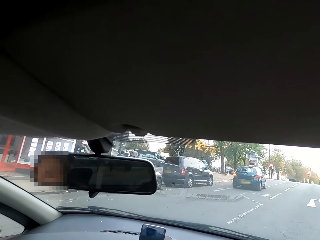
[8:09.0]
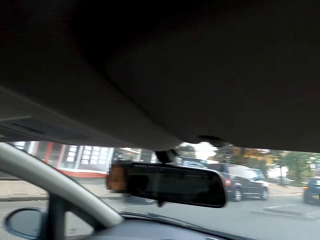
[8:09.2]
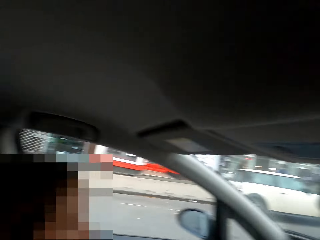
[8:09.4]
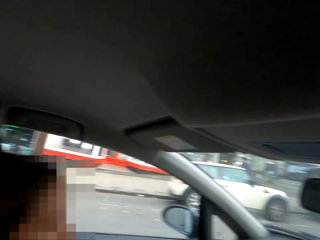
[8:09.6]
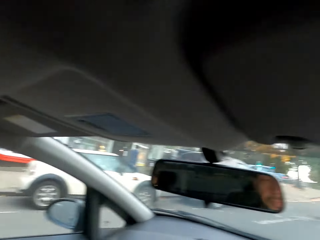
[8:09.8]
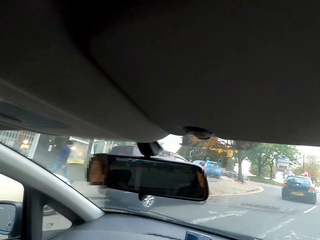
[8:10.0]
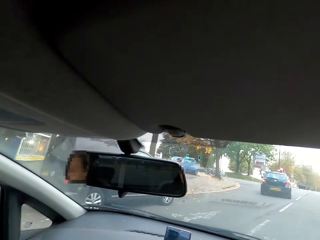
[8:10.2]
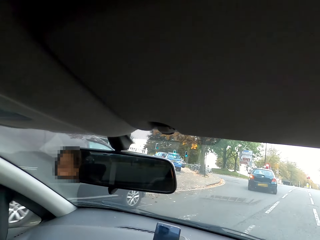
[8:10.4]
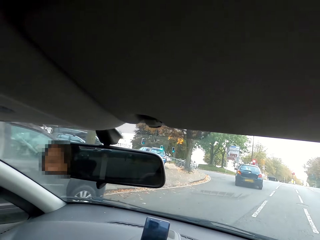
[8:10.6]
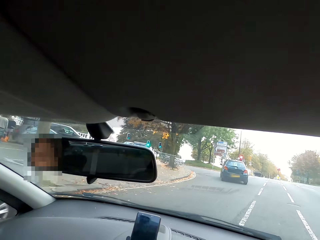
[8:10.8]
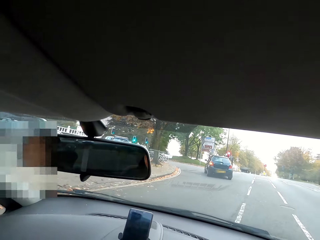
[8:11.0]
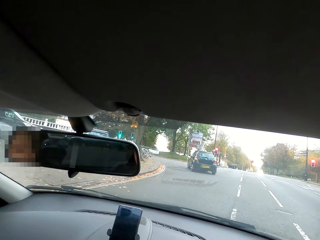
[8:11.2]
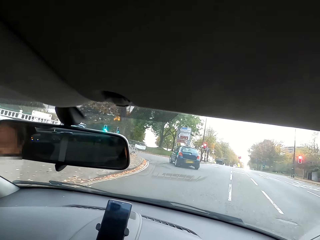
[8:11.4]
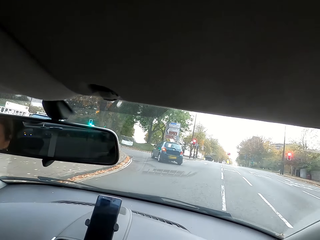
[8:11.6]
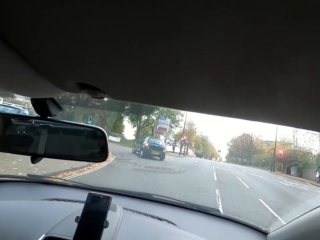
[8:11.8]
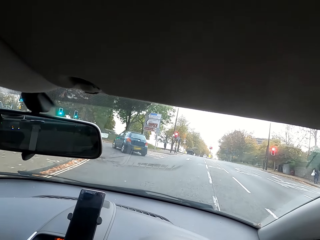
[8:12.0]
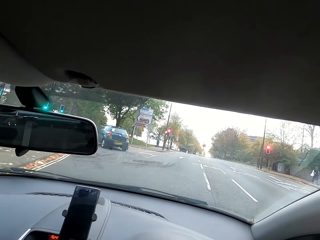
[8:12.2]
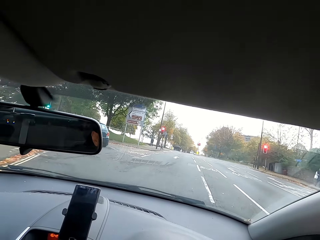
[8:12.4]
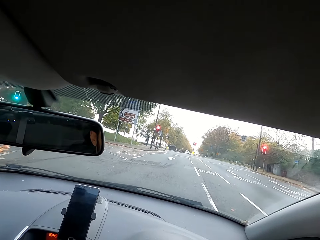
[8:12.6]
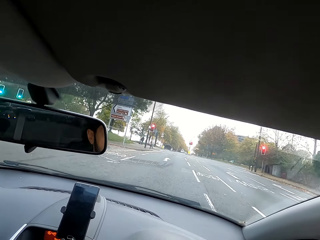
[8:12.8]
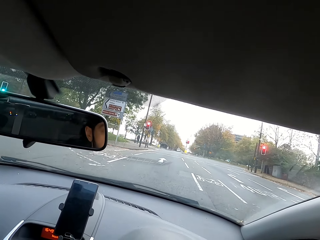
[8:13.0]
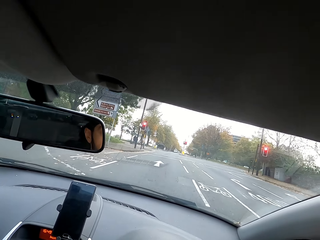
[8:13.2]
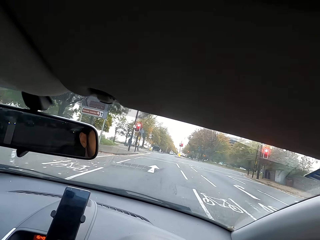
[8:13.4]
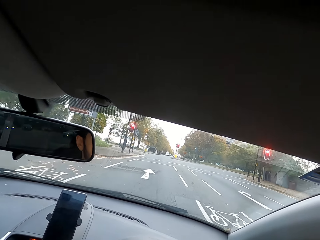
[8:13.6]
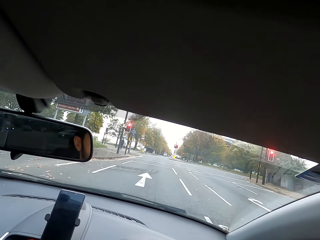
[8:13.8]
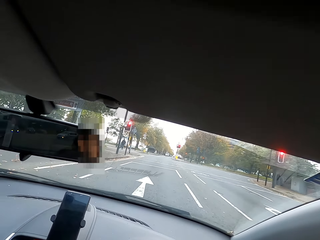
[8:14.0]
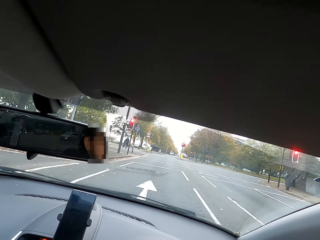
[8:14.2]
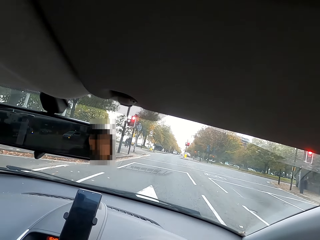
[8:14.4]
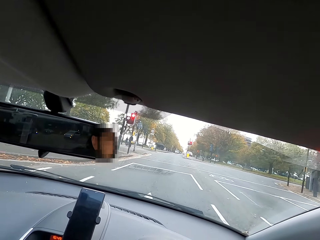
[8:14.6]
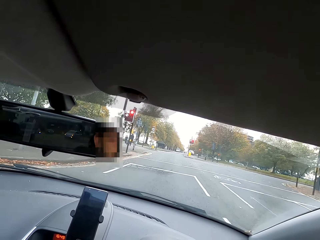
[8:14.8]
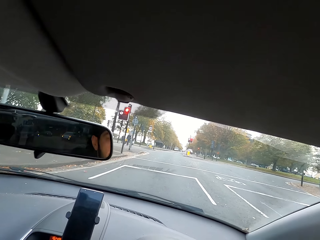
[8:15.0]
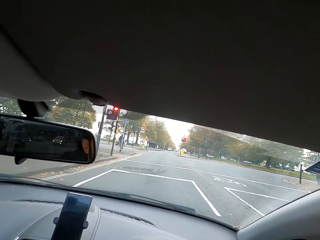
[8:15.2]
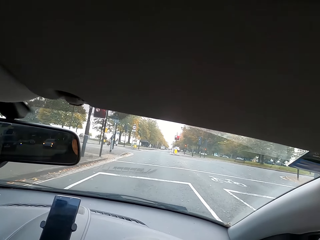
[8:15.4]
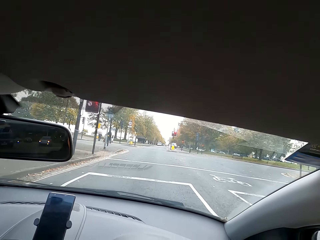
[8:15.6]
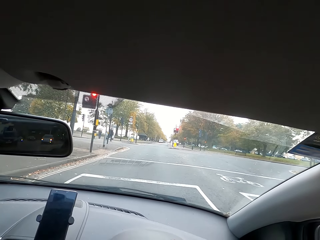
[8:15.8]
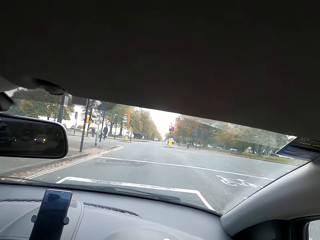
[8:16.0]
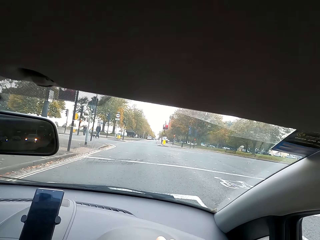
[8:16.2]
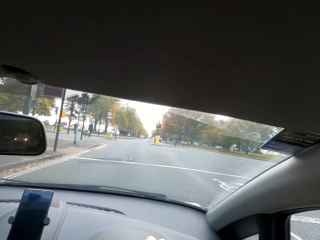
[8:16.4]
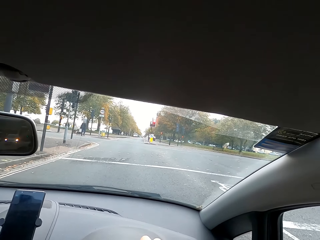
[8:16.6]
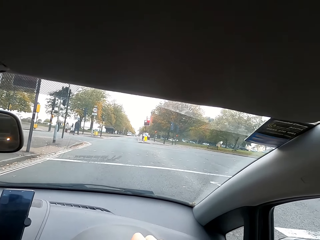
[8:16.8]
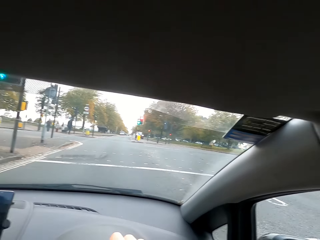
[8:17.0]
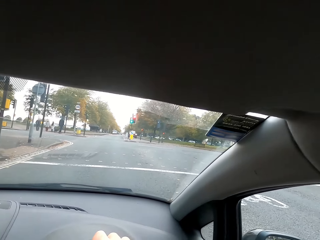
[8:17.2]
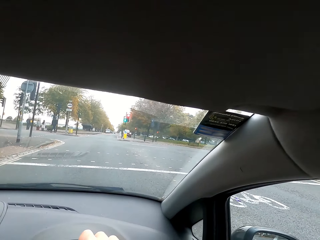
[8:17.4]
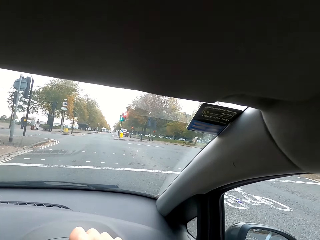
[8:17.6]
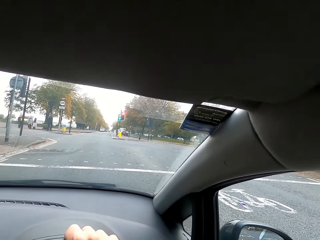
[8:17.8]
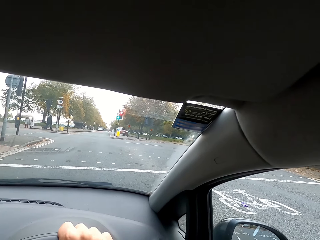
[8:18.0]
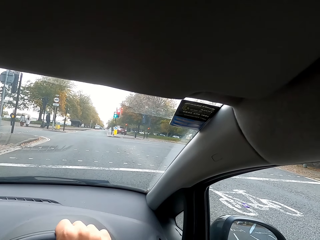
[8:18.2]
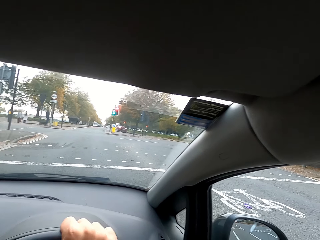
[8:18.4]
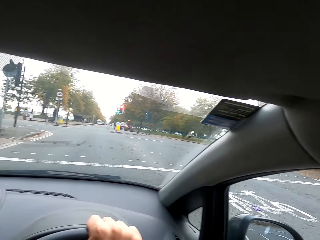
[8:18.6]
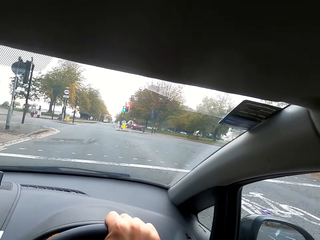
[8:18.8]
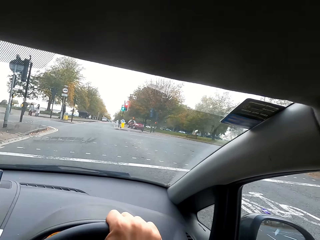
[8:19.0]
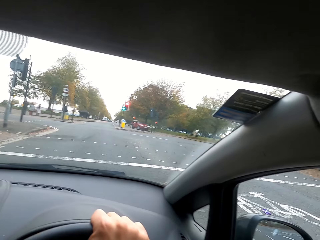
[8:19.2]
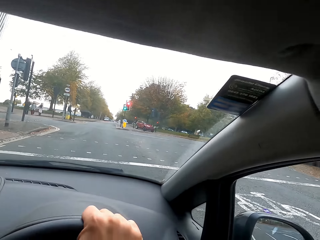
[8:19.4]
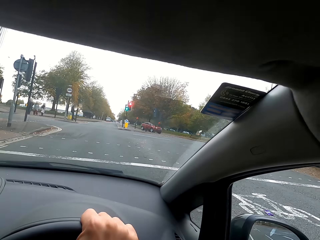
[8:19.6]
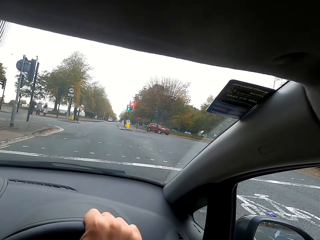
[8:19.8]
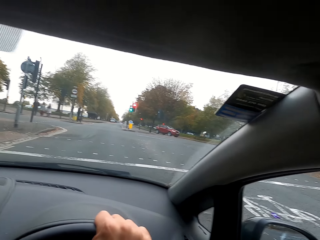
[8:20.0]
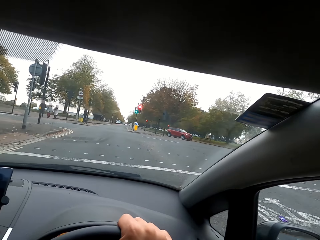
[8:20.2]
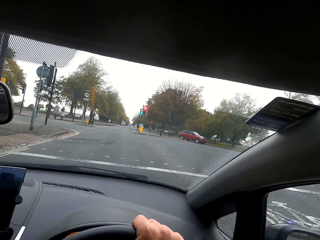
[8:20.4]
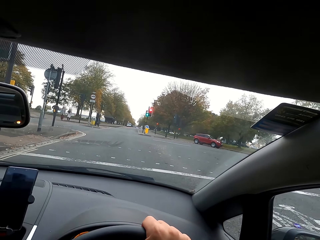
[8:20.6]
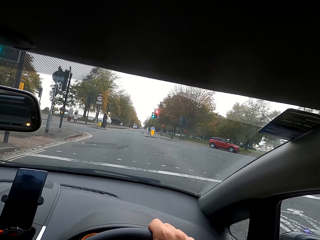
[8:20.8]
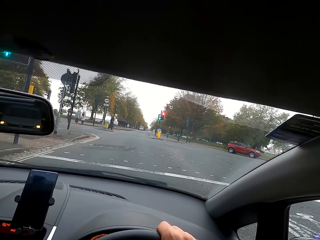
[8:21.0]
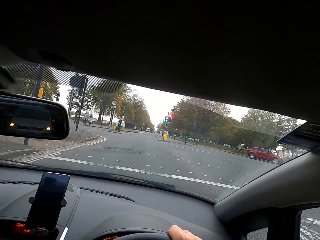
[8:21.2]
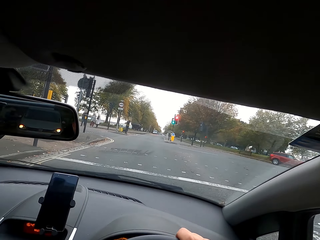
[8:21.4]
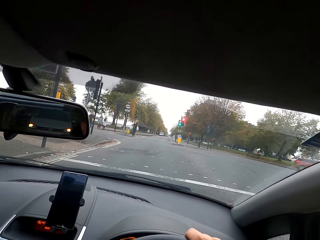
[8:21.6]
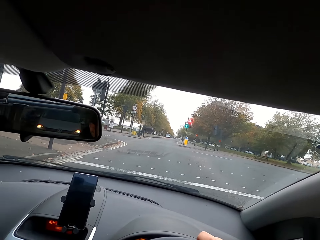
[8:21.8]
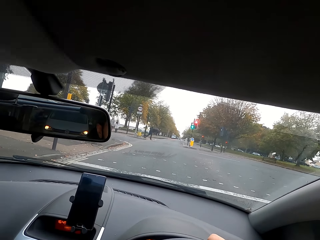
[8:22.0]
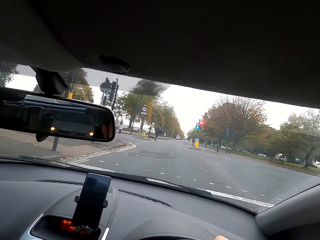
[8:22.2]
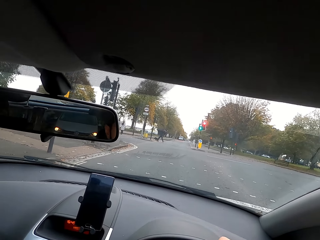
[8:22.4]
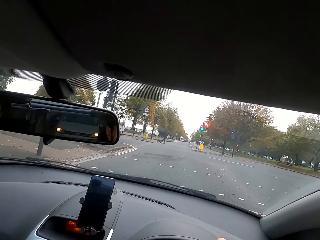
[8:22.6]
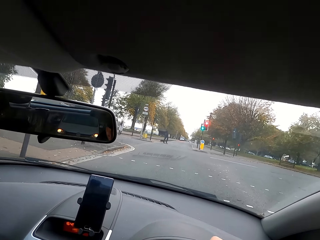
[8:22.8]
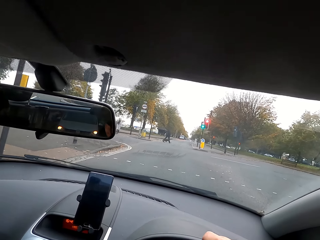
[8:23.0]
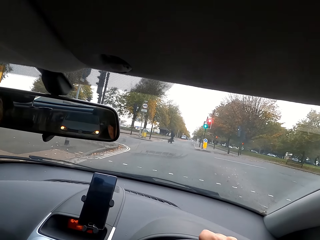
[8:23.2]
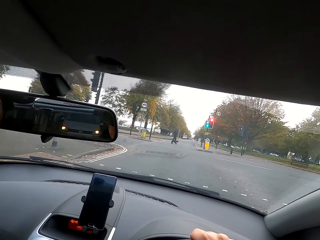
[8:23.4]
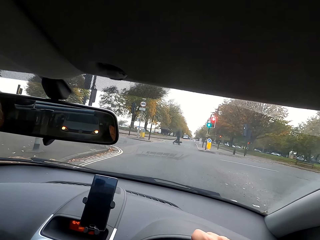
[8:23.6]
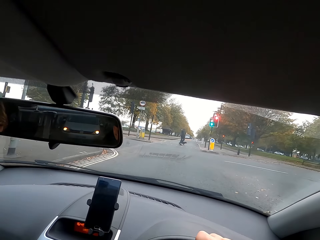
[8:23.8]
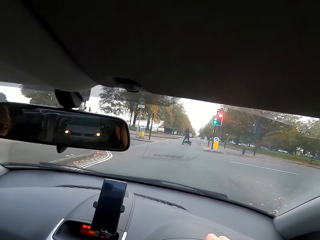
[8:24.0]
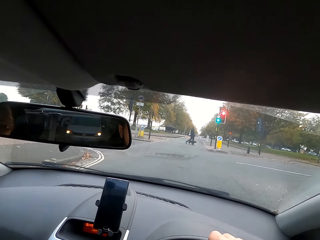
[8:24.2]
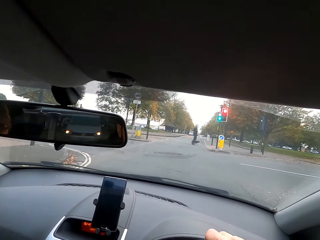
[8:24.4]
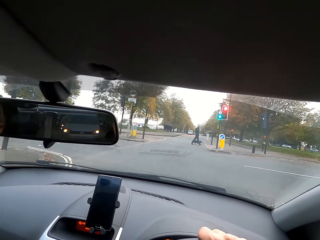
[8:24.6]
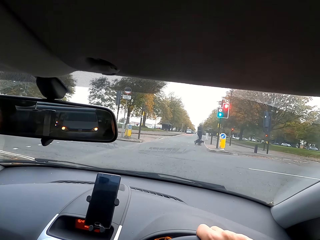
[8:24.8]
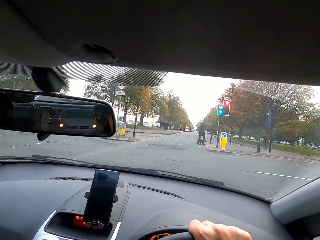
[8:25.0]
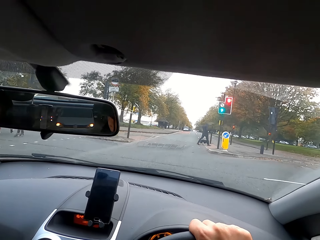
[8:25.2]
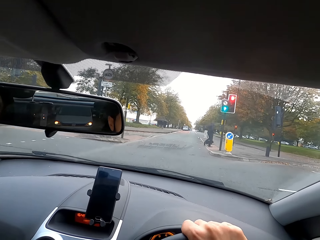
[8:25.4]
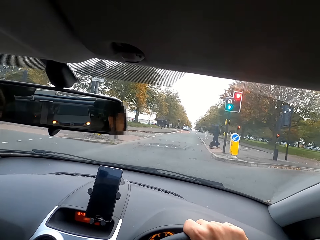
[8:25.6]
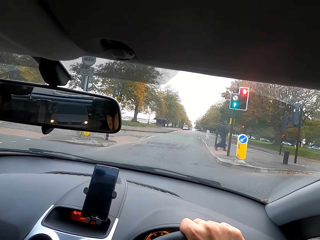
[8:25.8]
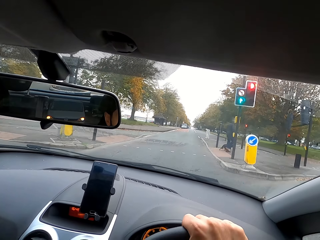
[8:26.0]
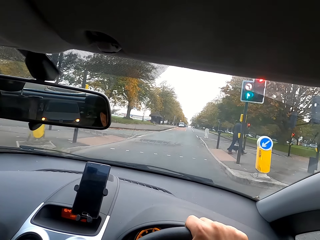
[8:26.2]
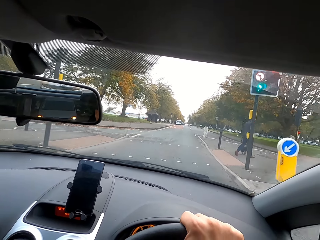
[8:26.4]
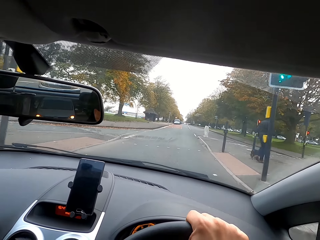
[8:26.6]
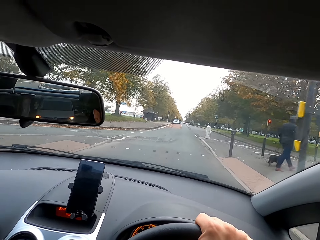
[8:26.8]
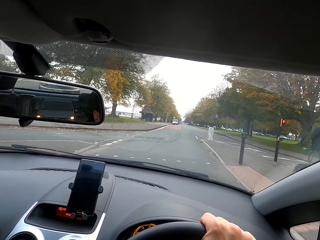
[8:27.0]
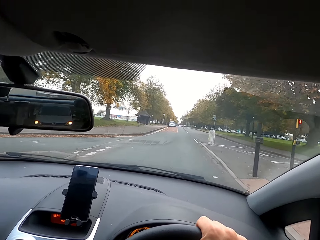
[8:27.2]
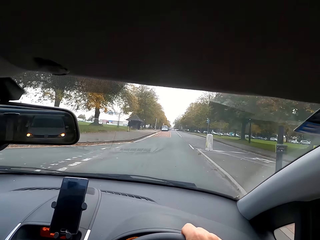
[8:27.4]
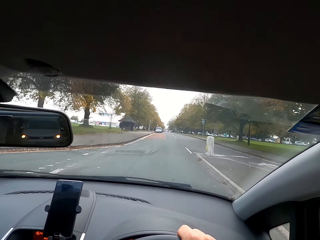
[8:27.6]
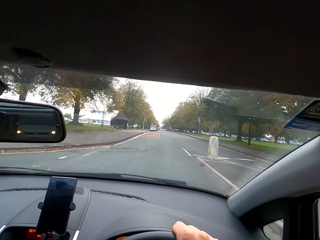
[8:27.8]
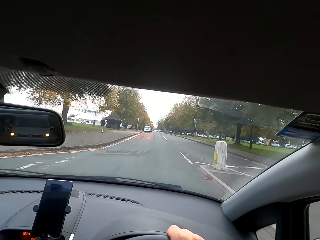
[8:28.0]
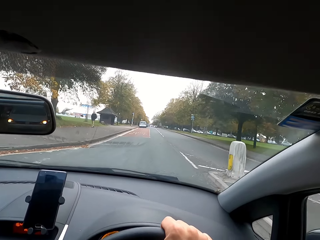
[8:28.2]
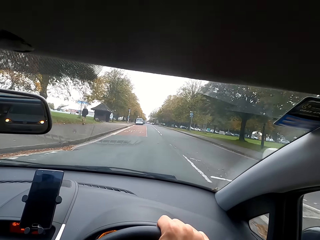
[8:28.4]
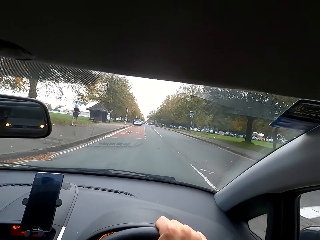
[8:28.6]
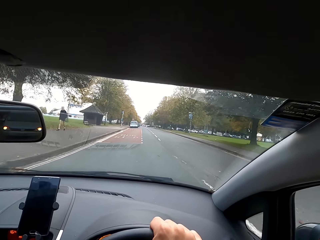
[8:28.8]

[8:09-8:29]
The camera wearer stops the car on the traffic light. They continue to drive the car forward on the road with two hands on the steering wheel.
